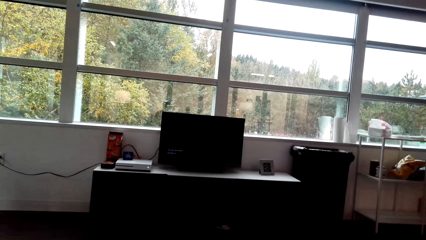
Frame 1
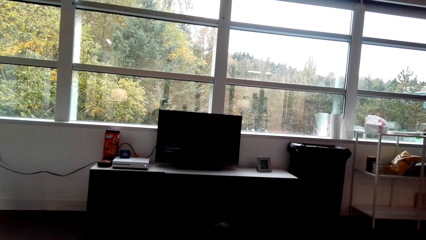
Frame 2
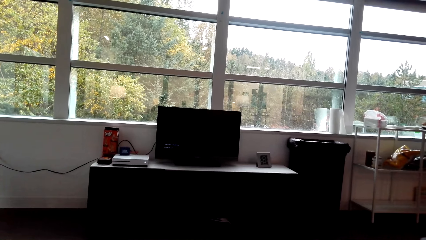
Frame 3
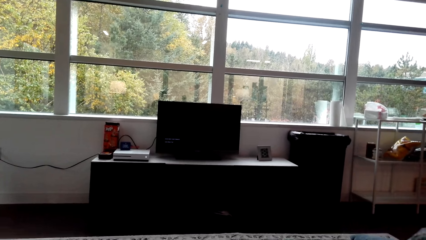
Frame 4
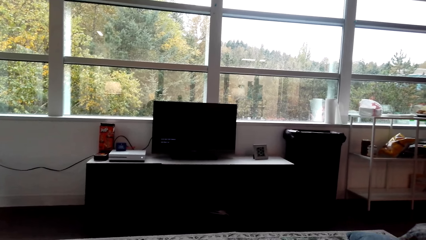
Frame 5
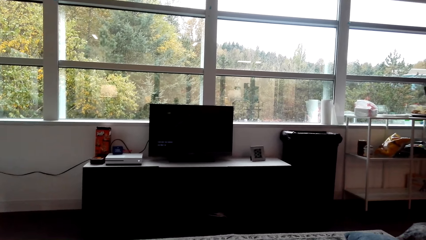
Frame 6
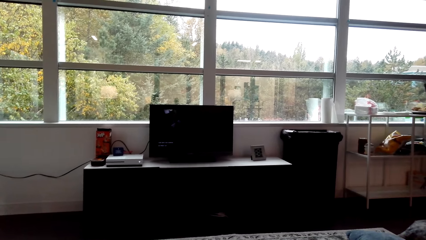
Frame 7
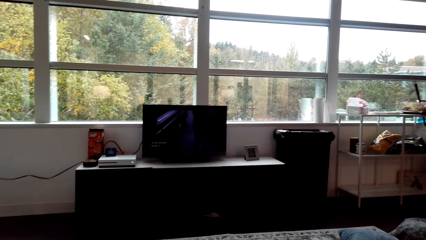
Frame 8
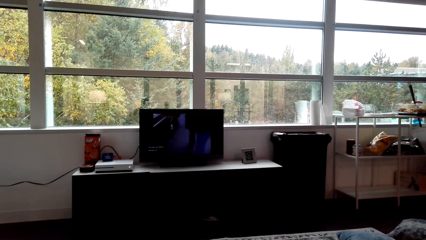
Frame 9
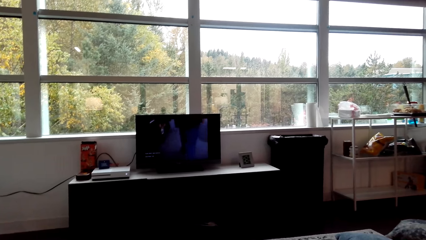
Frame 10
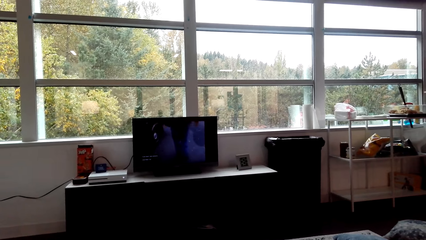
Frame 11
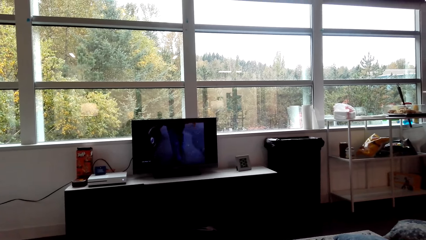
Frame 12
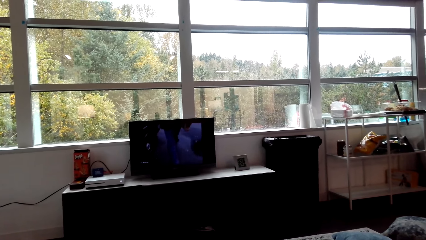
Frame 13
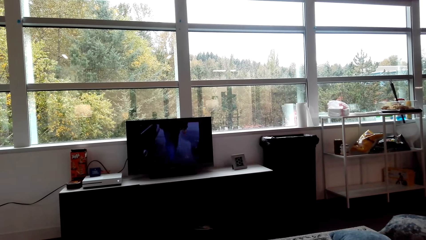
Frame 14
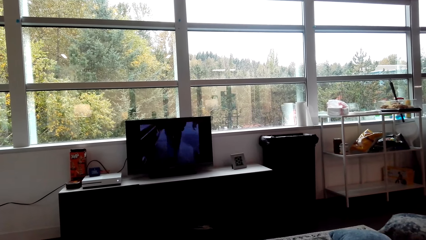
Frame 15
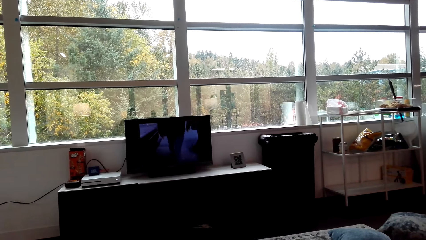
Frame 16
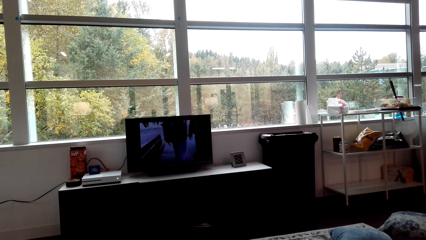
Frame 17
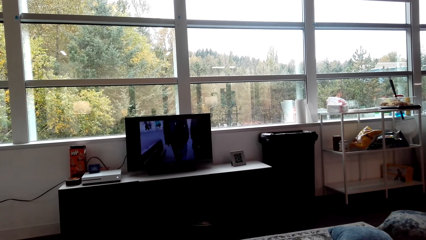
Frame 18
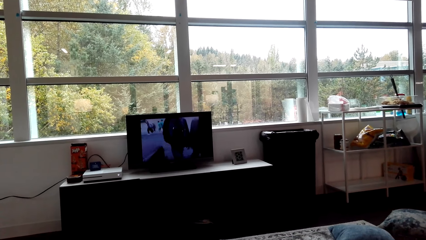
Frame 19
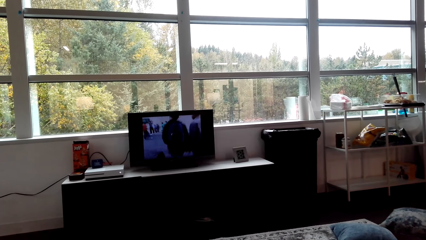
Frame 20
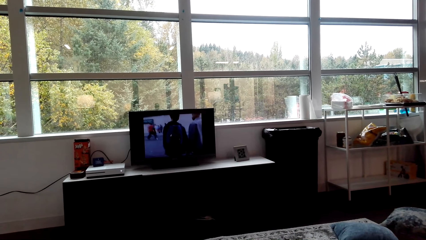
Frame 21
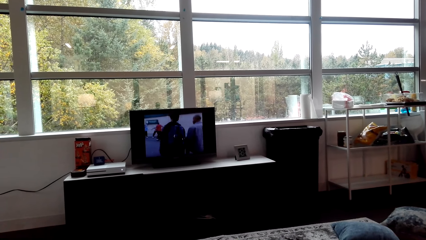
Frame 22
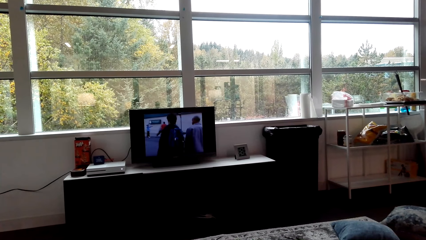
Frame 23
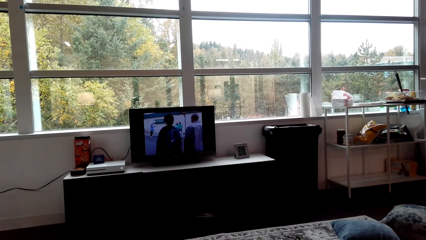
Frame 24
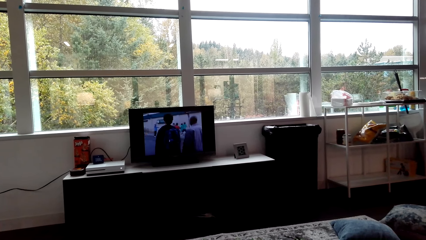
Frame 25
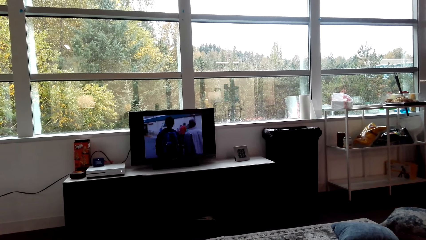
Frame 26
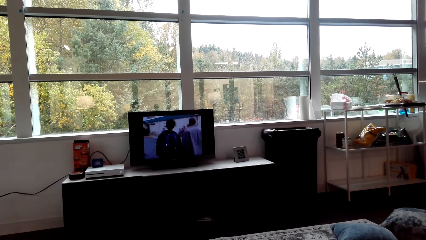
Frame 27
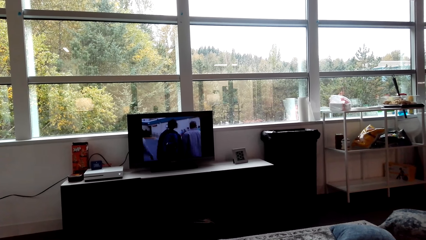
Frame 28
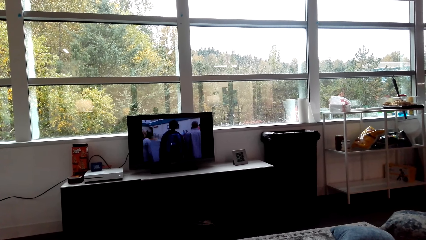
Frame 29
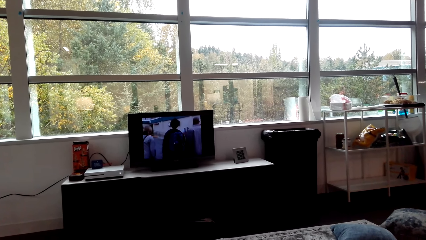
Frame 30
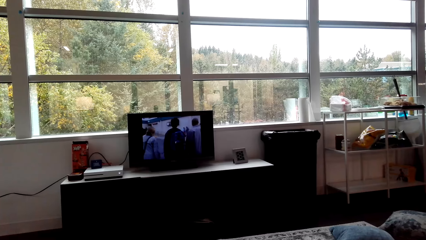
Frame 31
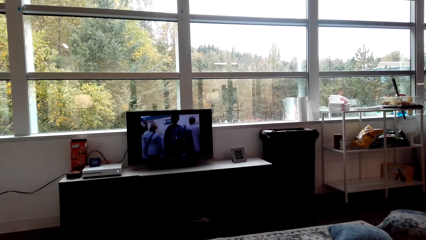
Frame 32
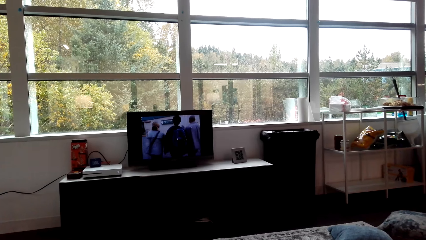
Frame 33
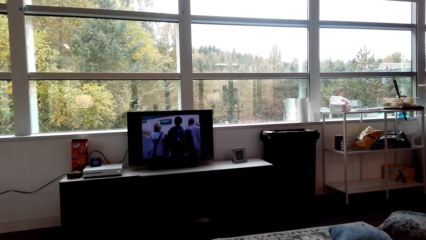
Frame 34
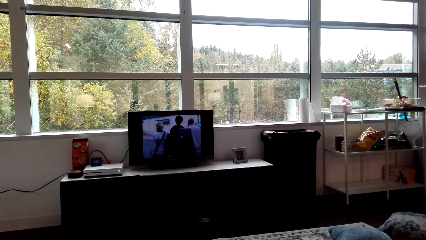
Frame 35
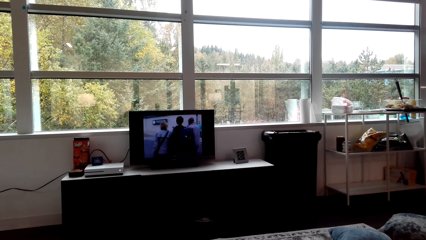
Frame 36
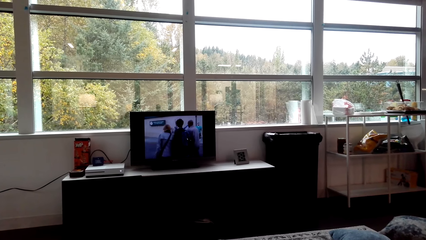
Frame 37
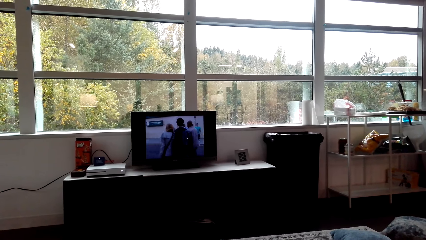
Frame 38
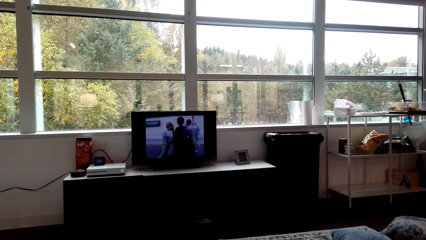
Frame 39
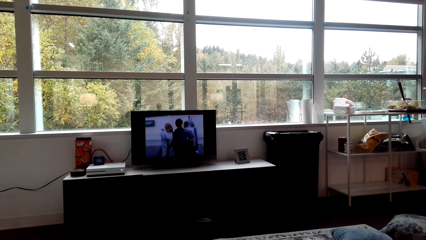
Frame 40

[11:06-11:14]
The camera wearer watches the television.

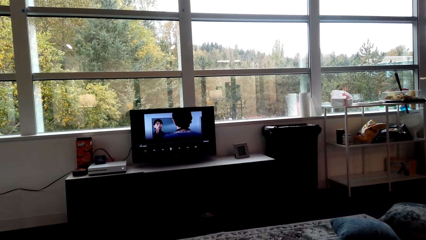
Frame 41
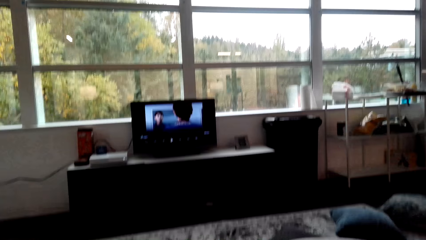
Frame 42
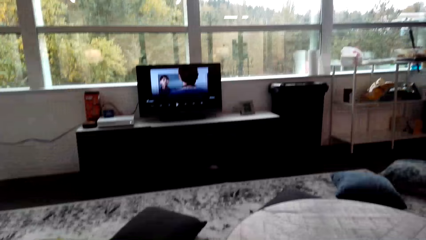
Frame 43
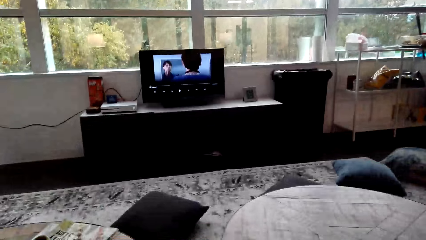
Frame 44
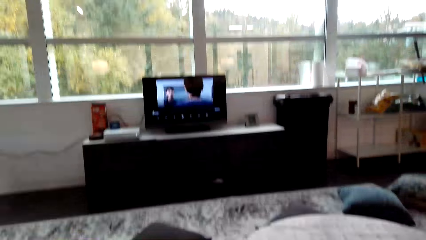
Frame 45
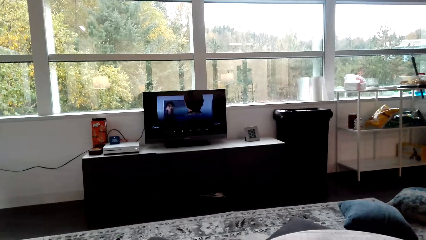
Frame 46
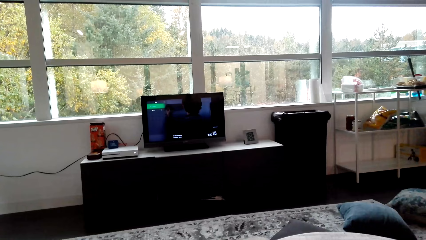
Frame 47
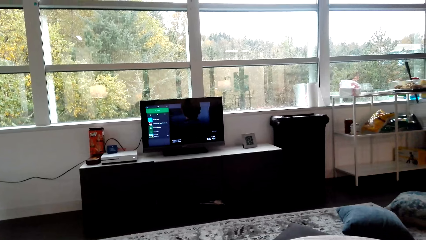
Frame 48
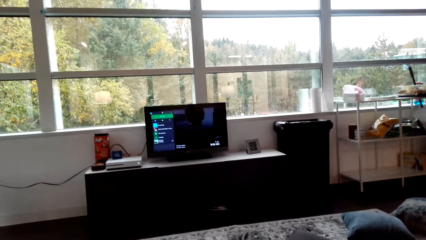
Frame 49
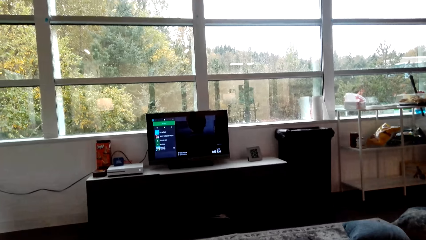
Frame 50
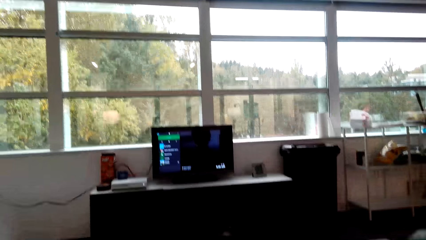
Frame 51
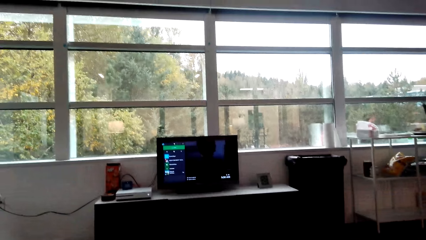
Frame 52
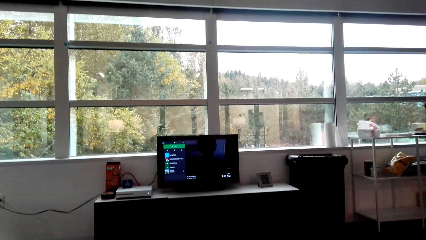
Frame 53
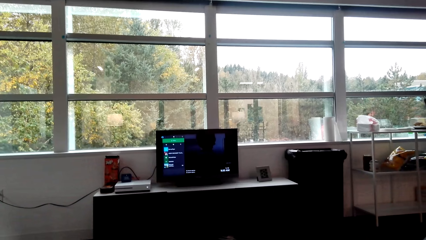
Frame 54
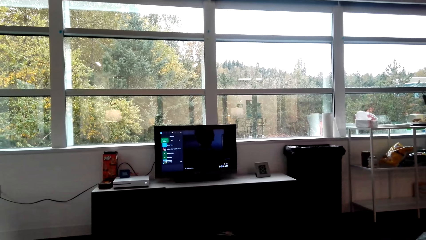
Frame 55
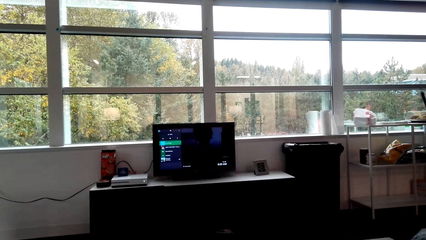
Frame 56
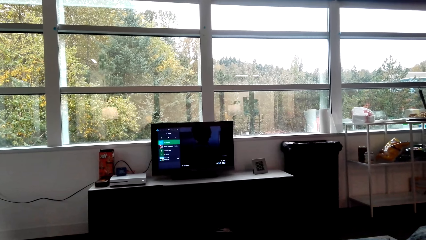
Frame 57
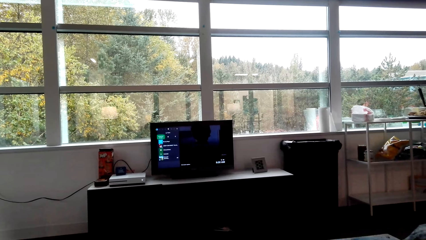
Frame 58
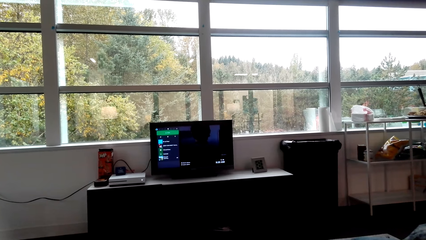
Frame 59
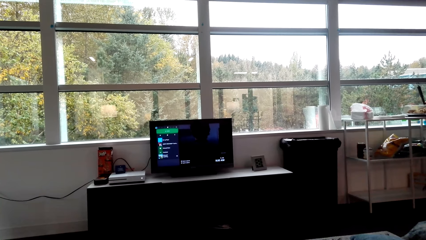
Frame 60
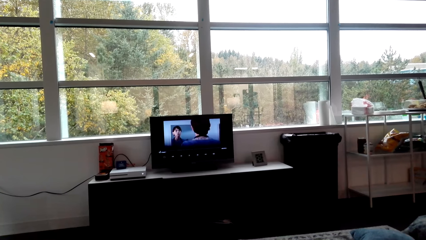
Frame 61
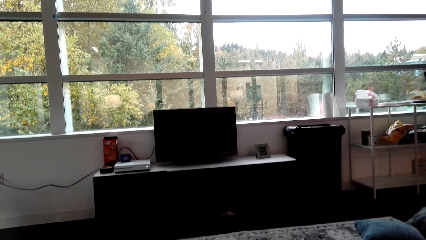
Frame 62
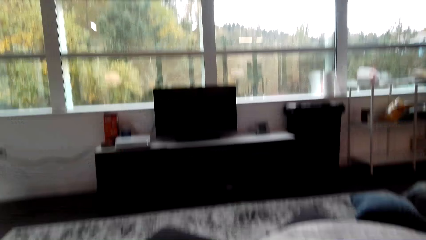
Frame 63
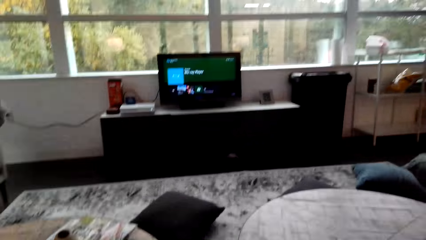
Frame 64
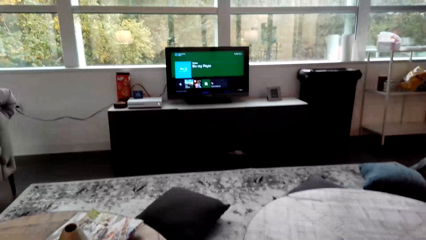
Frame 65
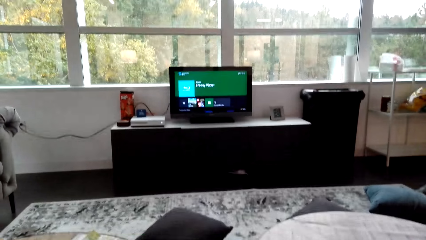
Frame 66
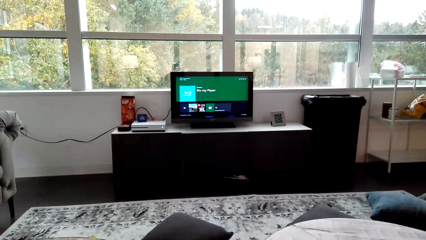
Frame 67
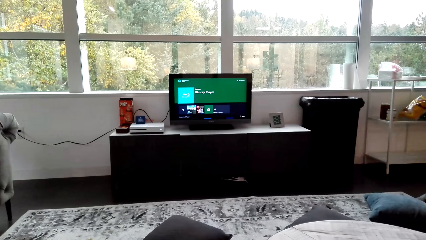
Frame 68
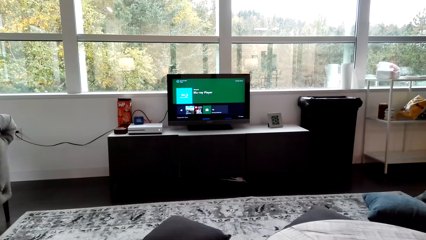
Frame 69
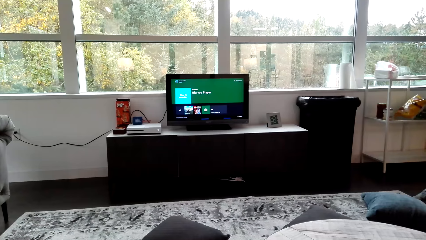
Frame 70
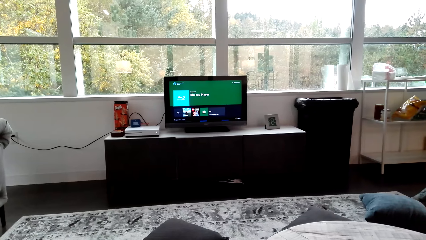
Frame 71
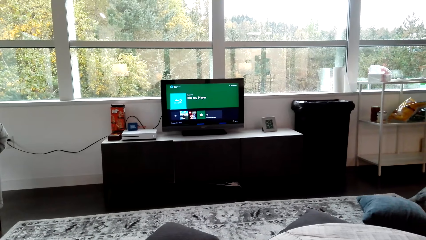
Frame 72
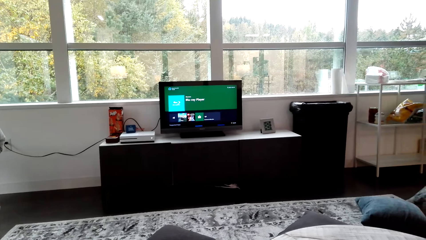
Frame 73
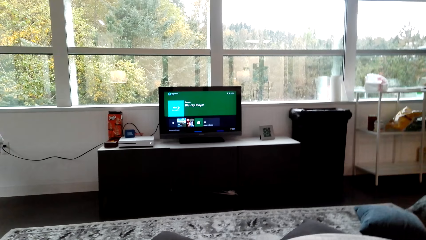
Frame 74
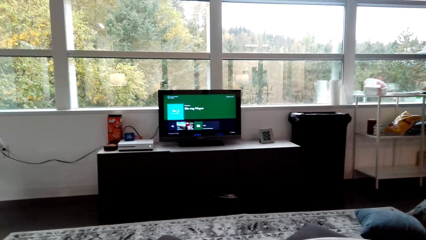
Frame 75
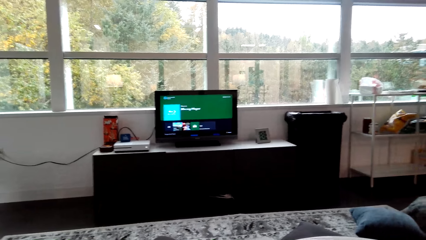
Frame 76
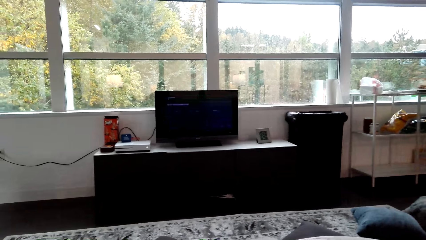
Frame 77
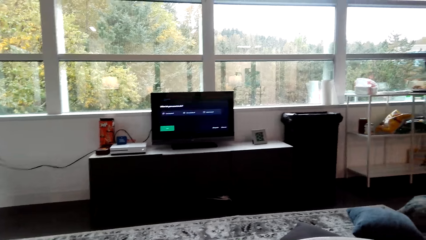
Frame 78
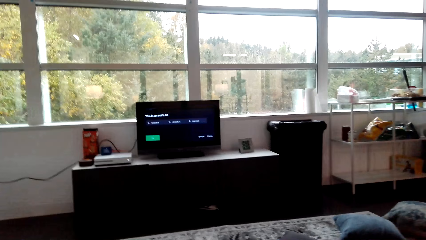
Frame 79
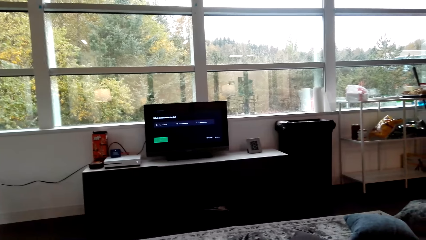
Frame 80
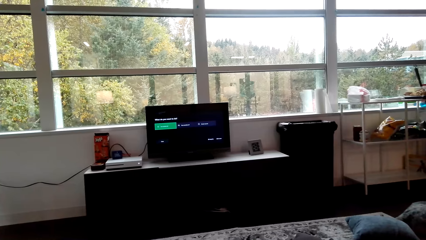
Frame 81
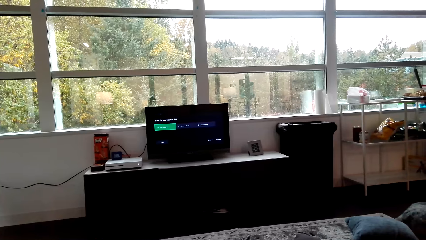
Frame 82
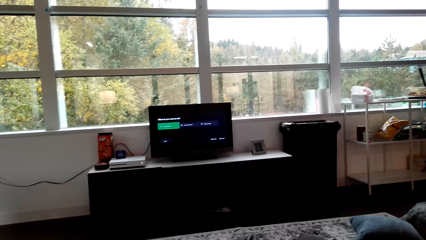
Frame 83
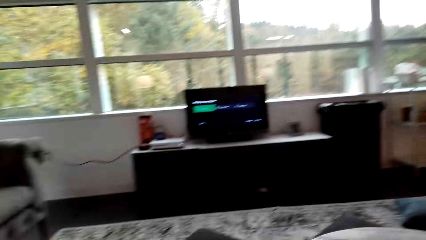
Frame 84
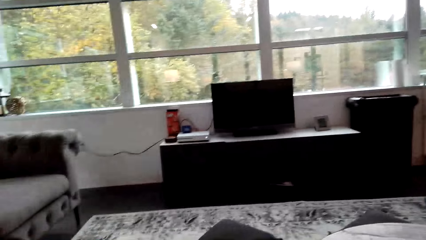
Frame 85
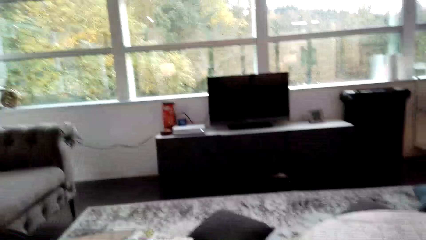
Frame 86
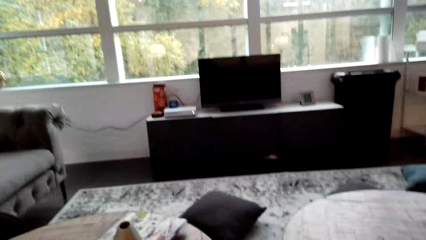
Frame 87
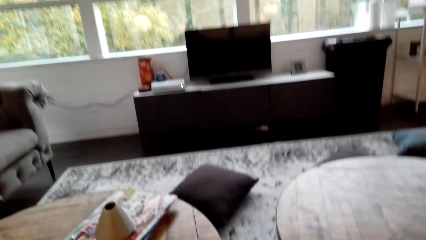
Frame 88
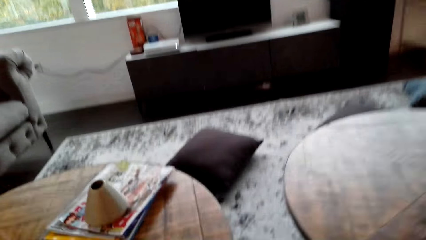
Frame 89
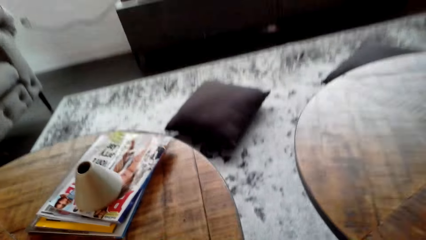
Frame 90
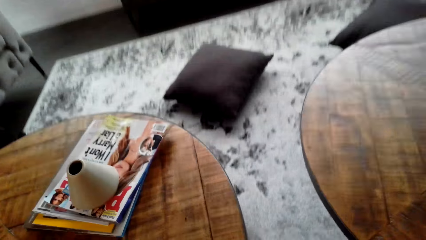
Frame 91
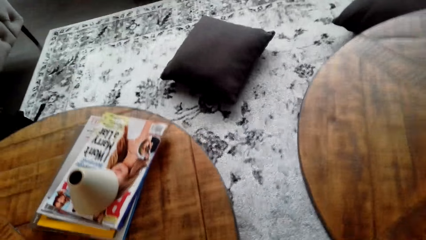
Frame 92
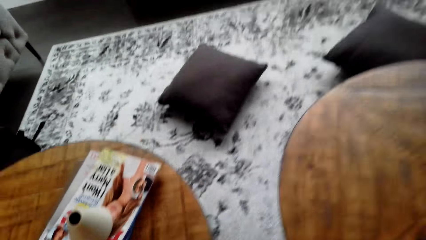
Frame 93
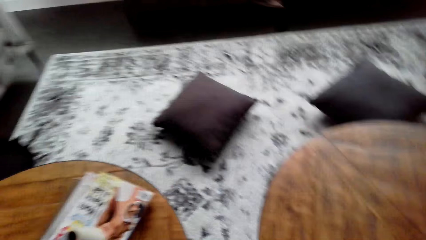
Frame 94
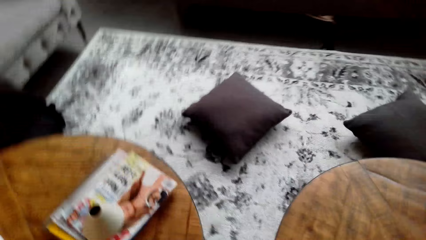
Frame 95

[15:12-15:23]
The camera wearer changes the program. They walk to the television. They change the TV. They walk.
